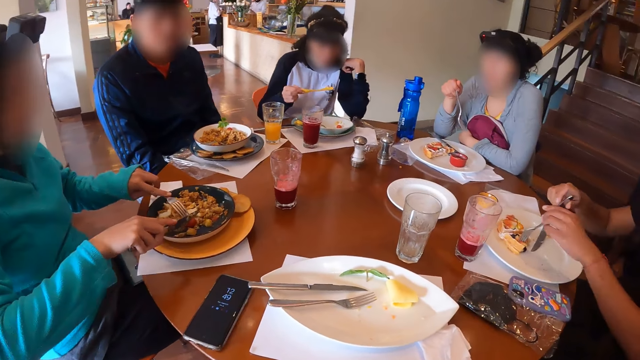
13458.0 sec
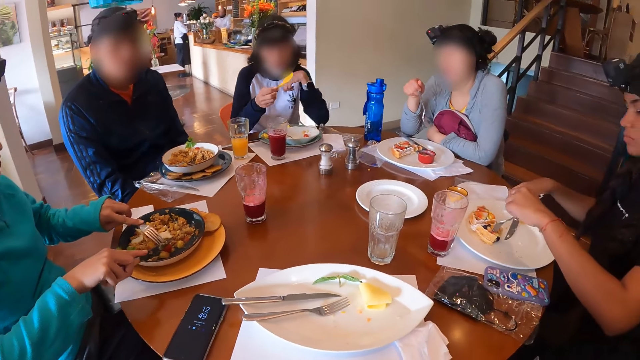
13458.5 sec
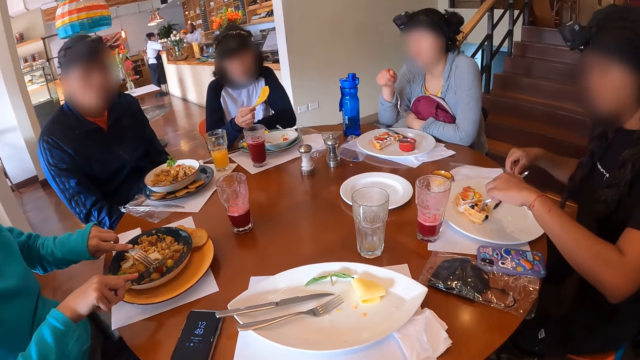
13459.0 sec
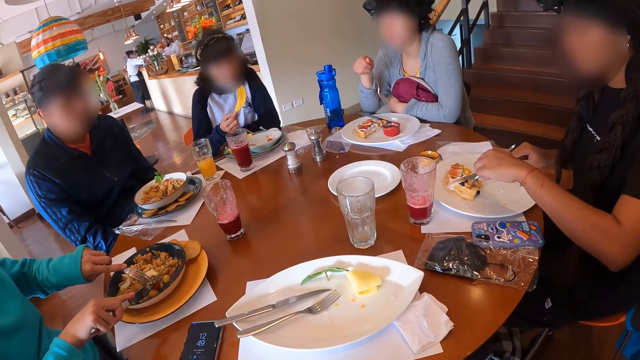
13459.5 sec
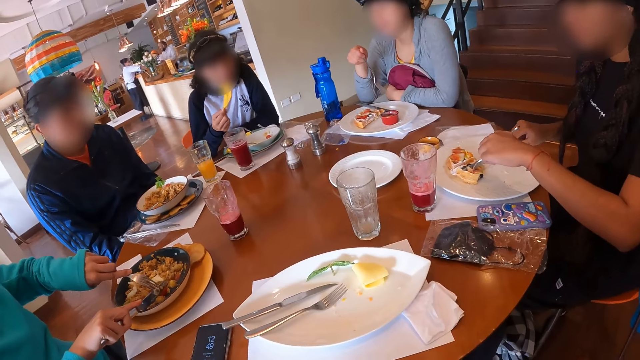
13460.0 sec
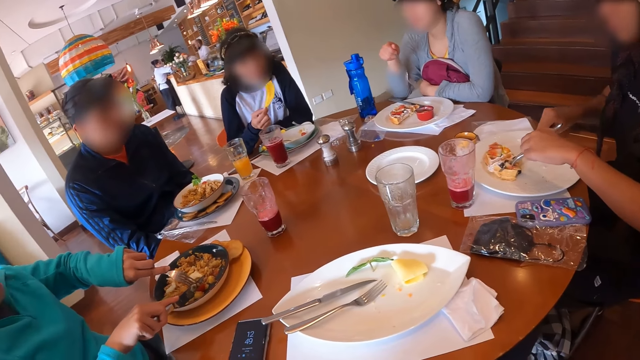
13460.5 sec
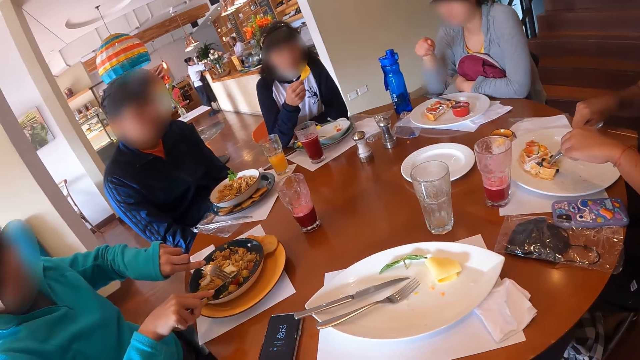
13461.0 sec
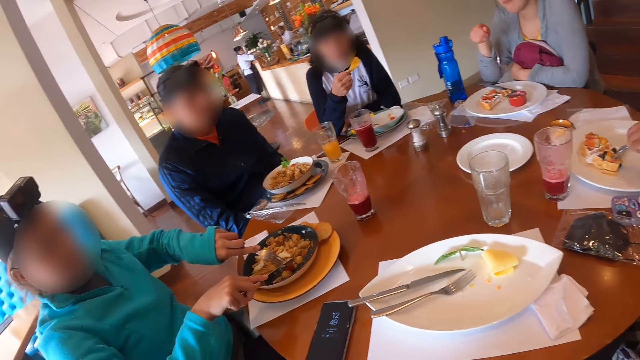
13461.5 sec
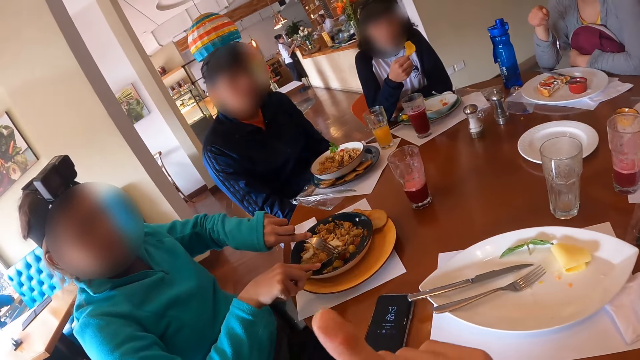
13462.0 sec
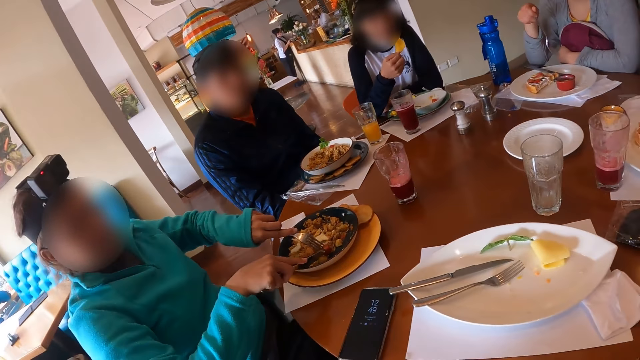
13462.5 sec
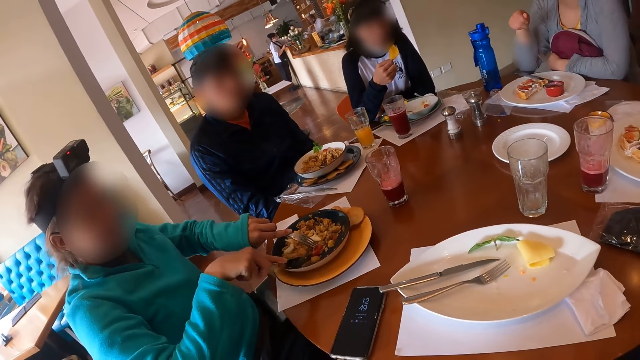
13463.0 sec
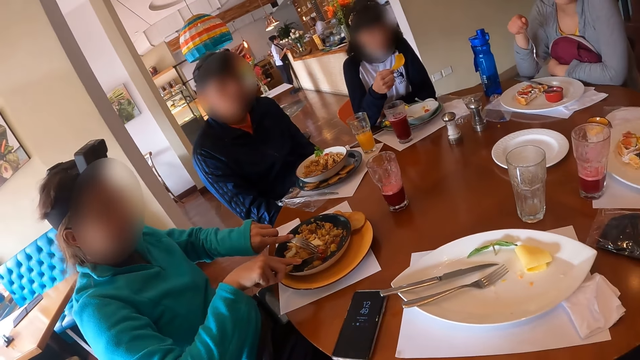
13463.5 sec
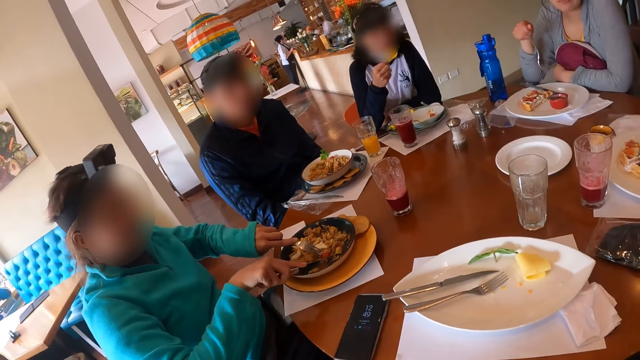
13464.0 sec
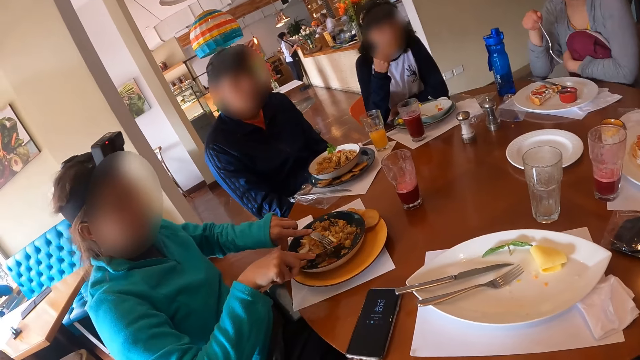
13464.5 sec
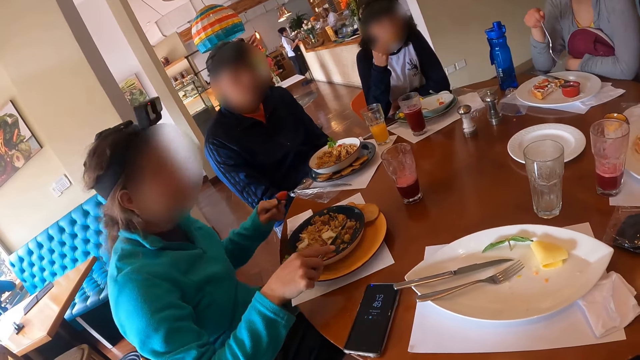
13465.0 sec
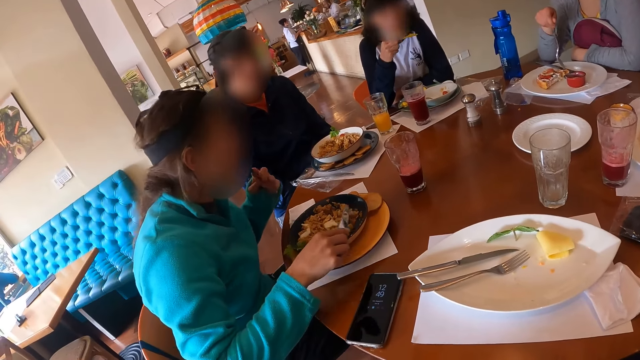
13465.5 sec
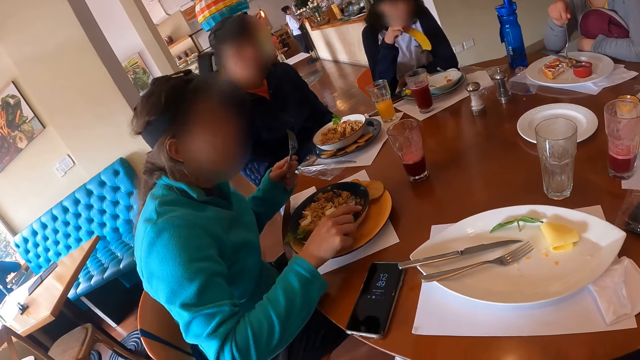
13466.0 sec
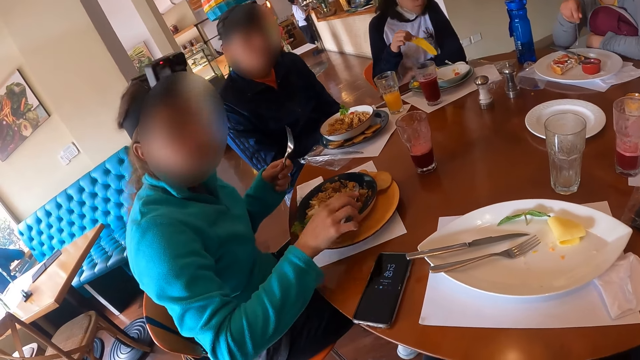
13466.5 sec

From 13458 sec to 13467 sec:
A woman slices a strawberry in the plate with a fork in her right hand. Another woman slices the pancake in the plate with the knife in her right hand. A third woman eats the bacon with her right hand. The first woman eats the strawberry from the plate with the fork in her left hand.

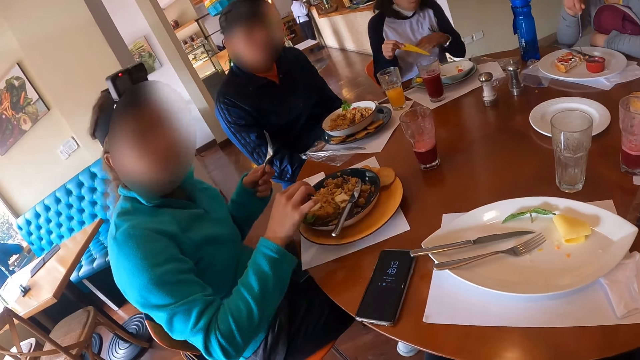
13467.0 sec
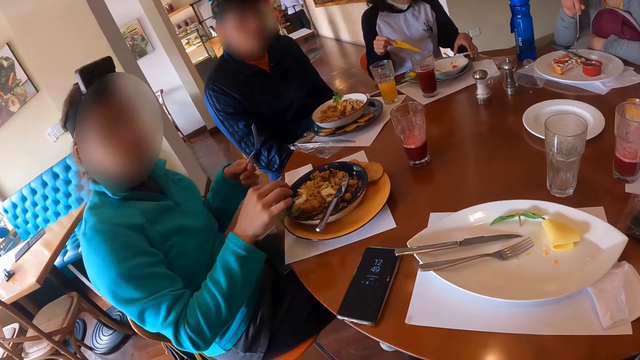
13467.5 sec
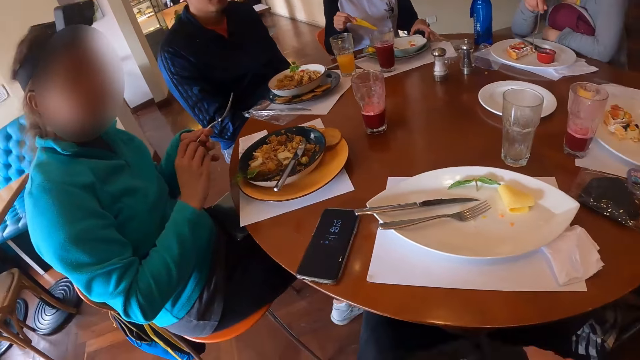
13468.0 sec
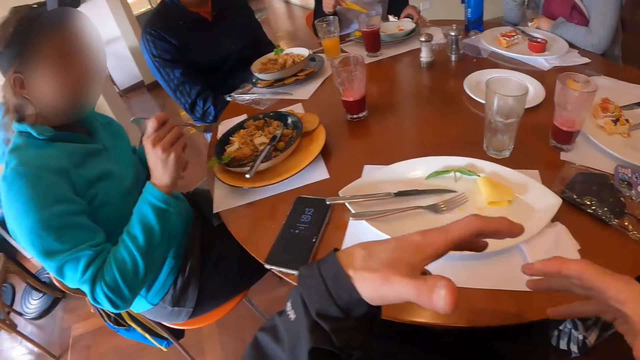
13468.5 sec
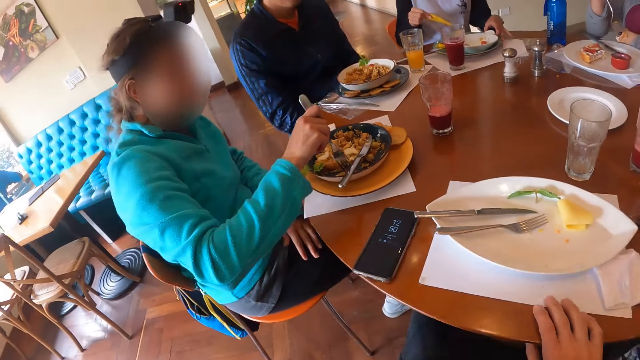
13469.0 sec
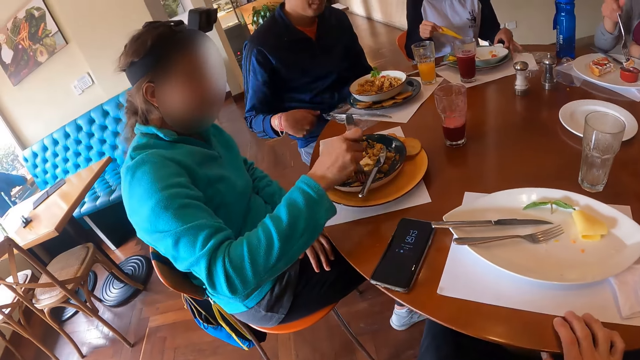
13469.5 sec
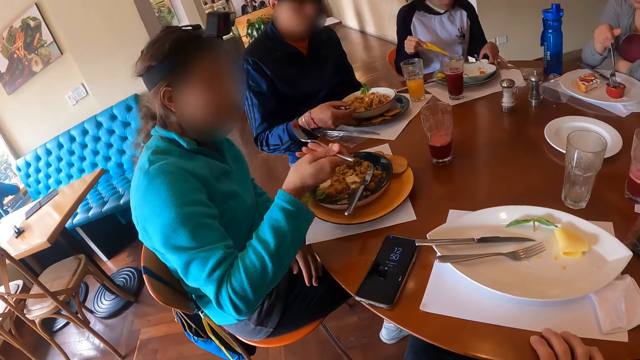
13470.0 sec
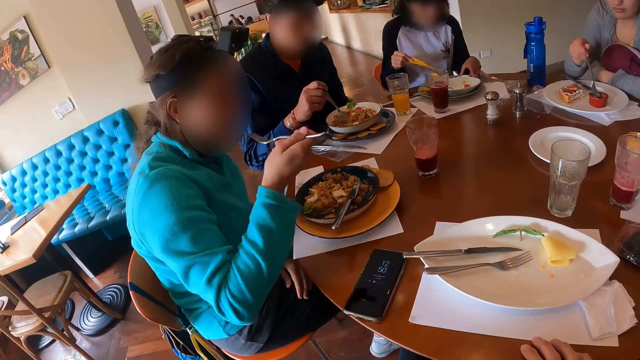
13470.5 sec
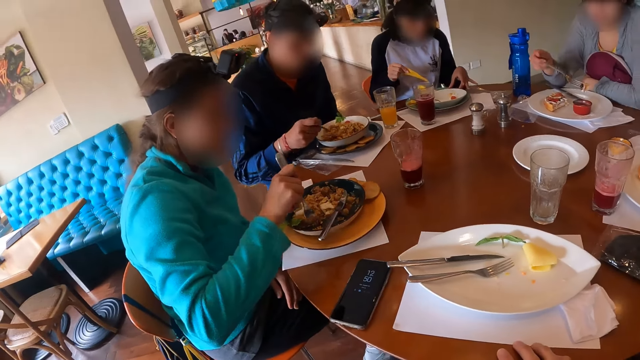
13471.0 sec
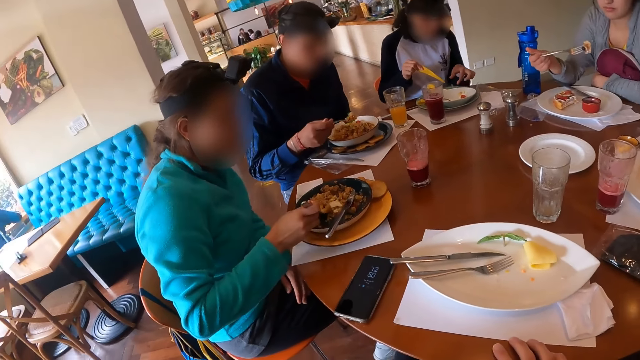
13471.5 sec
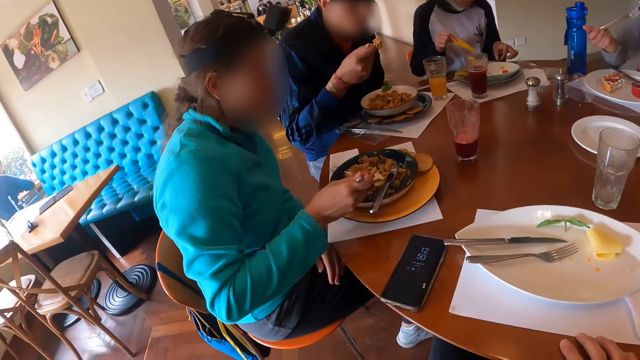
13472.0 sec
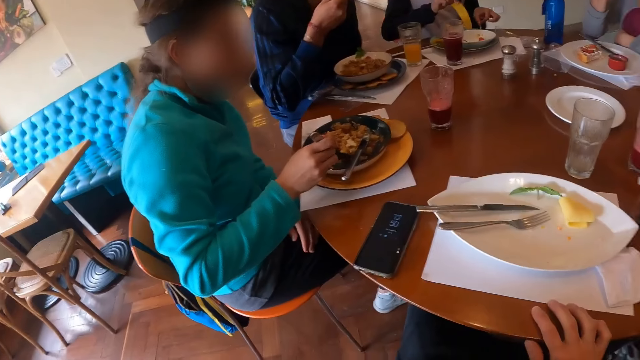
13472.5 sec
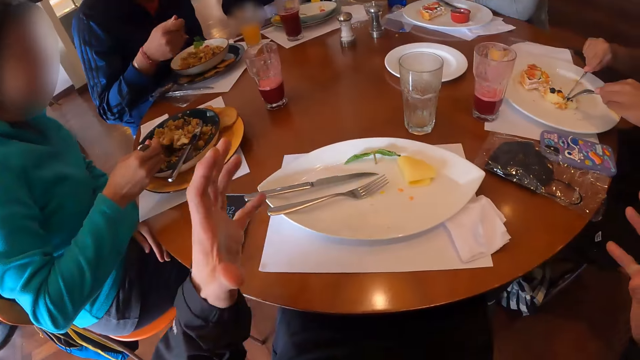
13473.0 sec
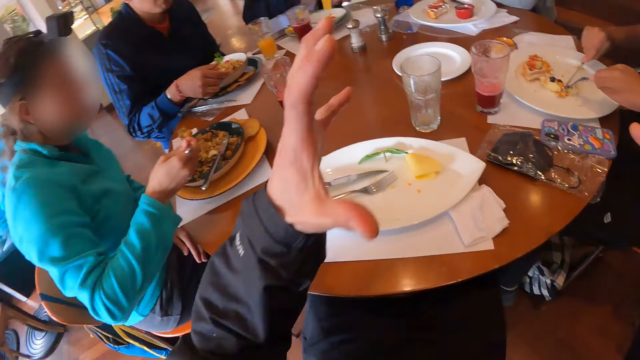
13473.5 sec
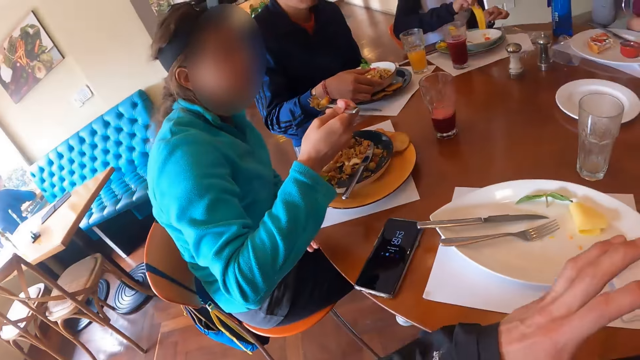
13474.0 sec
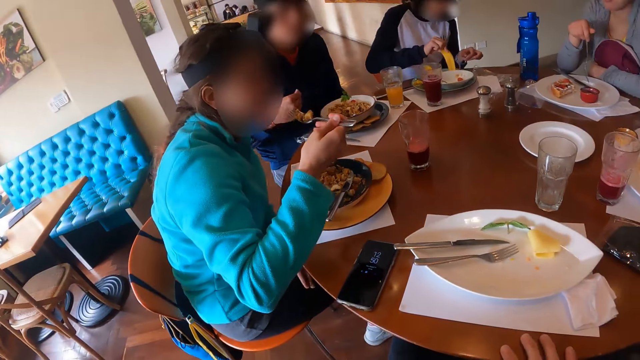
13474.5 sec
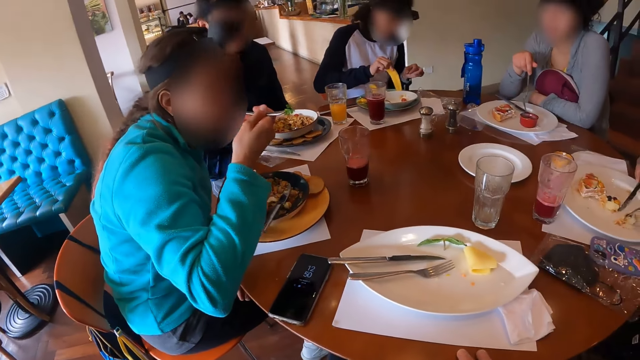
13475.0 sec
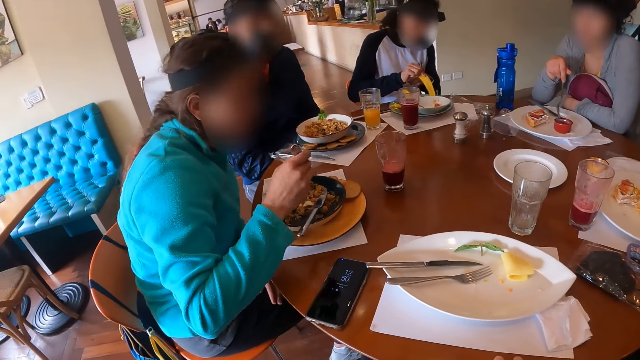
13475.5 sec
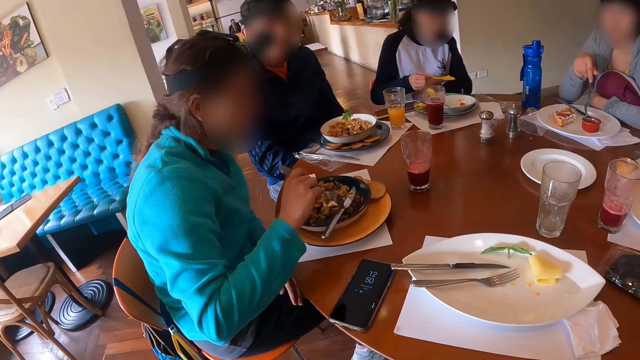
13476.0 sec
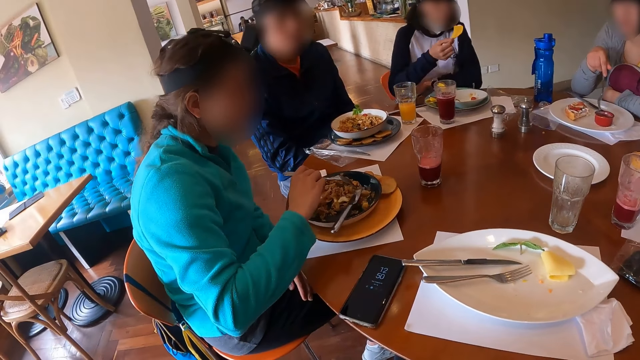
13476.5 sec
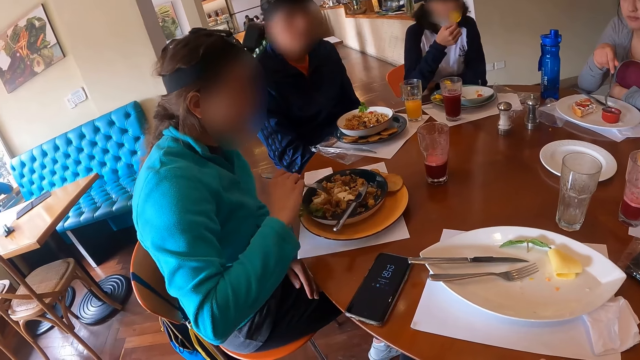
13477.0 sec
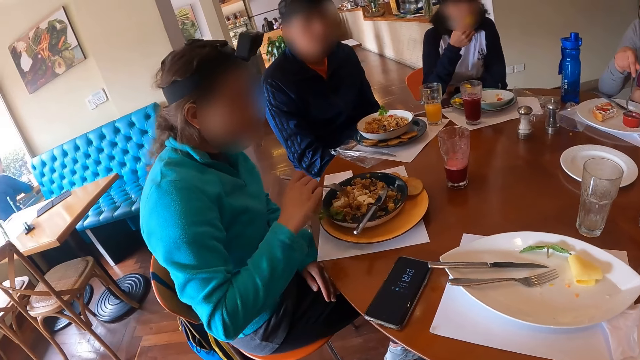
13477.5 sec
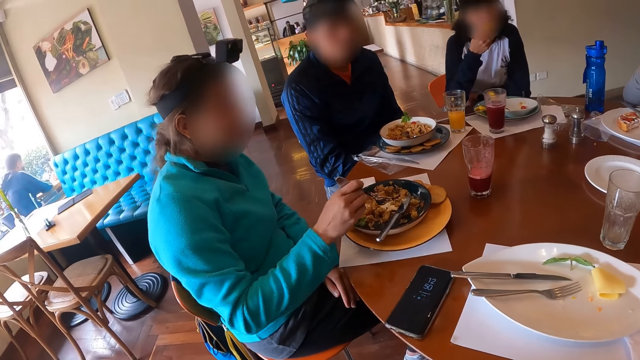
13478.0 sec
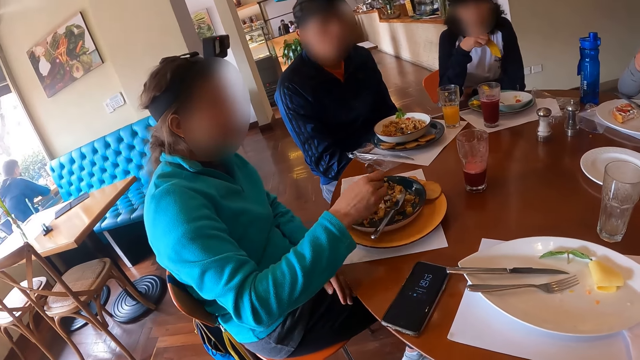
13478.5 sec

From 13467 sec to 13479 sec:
A woman moves the bowl of sauce on the table with her left hand. Another woman passes the fork from her left hand to her right hand. The camera wearer moves hands. A third woman puts a piece of pancake in the bowl of sauce with the fork in her right hand. The second woman eats the strawberry from the plate with the fork in her right hand. A man takes eggs from the plate on the table with the fork in his right hand. A person eats. The man eats the eggs from the plate on the table with the fork in his right hand. The camera wearer moves hands. The first woman eats the bacon with her right hand.
